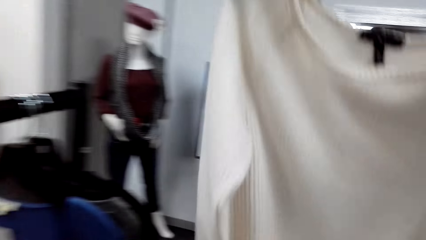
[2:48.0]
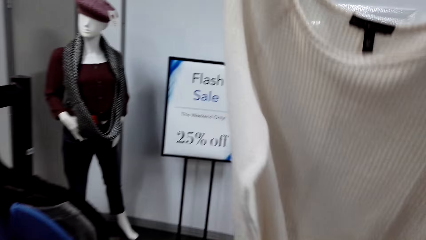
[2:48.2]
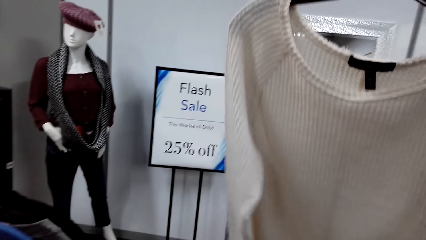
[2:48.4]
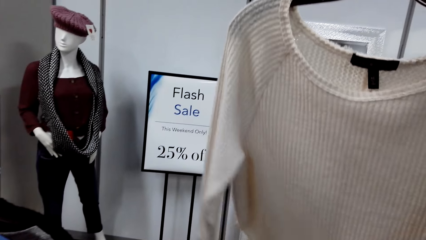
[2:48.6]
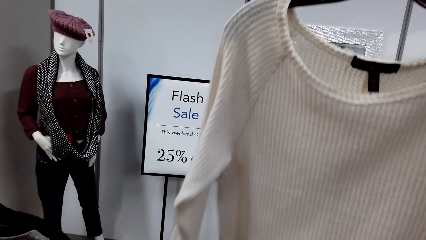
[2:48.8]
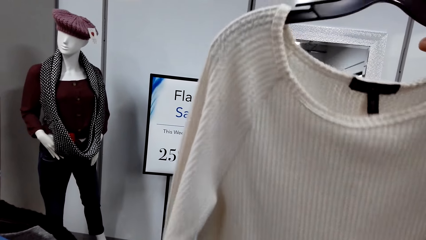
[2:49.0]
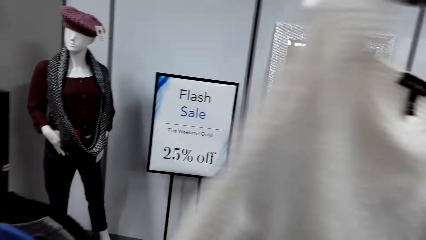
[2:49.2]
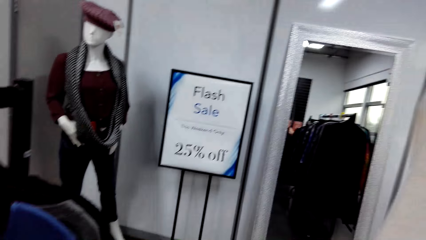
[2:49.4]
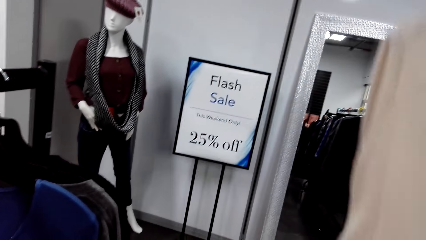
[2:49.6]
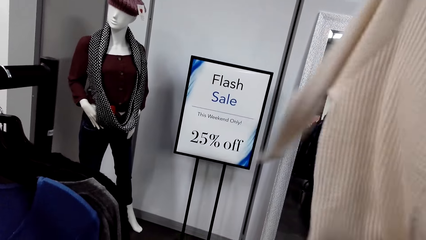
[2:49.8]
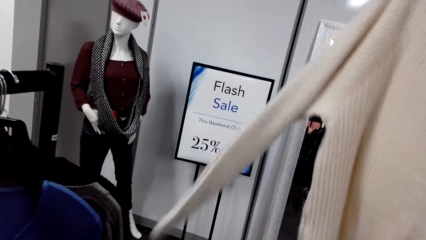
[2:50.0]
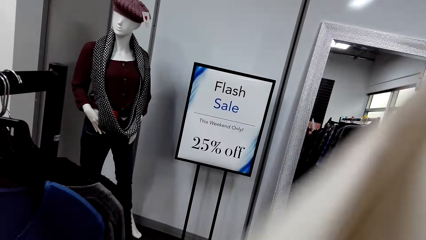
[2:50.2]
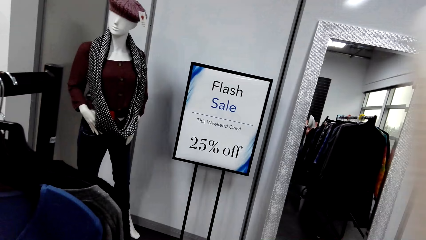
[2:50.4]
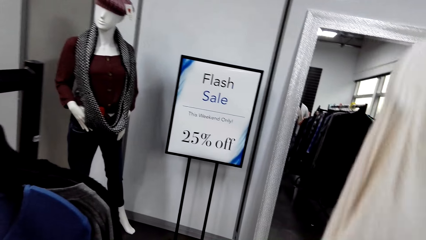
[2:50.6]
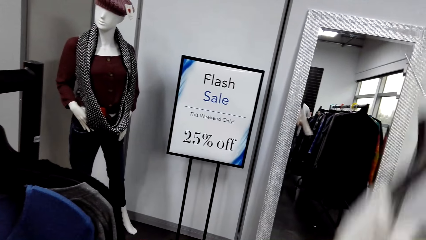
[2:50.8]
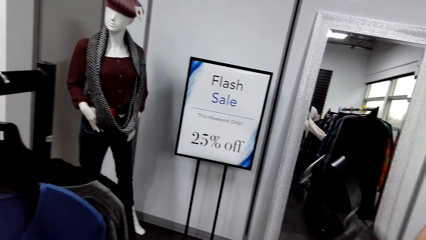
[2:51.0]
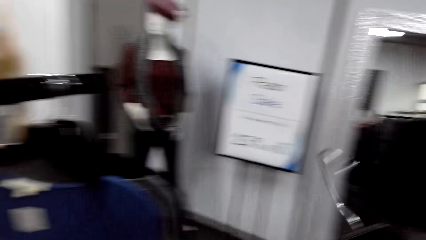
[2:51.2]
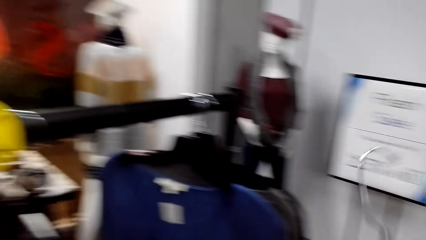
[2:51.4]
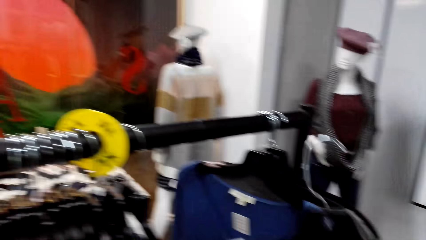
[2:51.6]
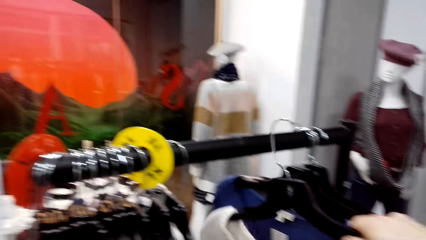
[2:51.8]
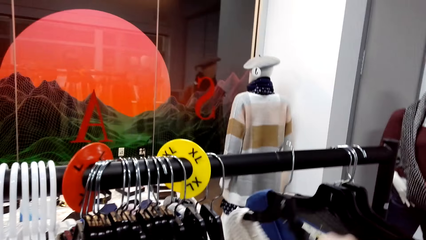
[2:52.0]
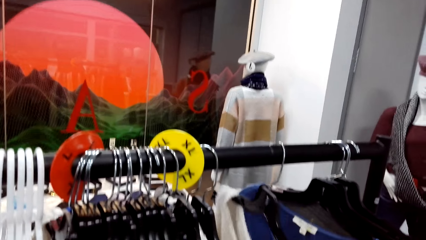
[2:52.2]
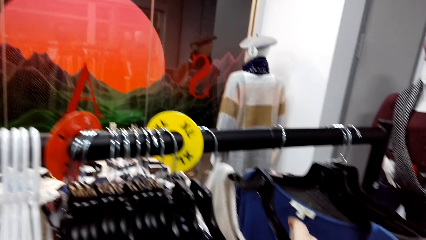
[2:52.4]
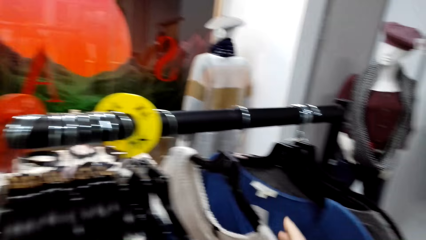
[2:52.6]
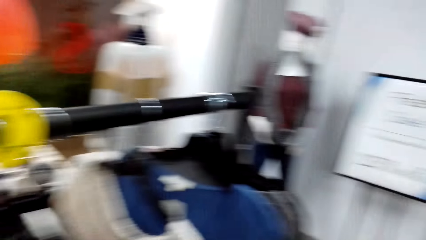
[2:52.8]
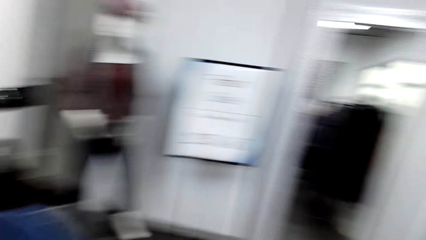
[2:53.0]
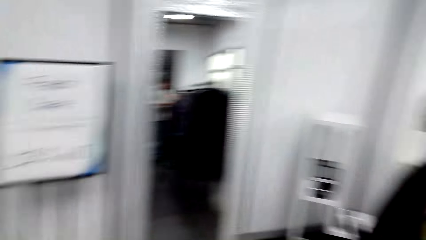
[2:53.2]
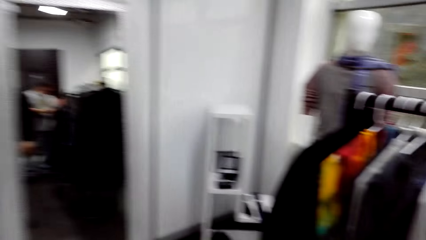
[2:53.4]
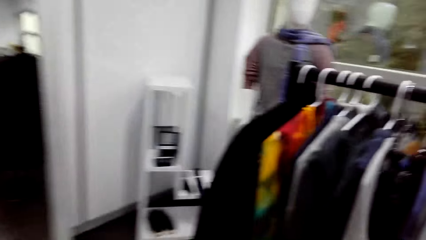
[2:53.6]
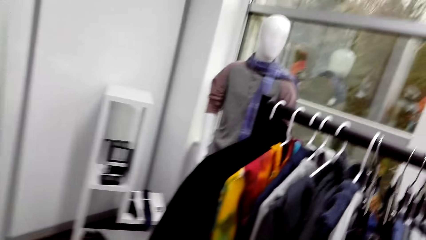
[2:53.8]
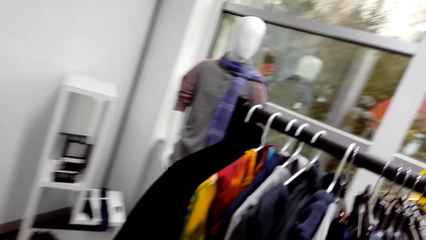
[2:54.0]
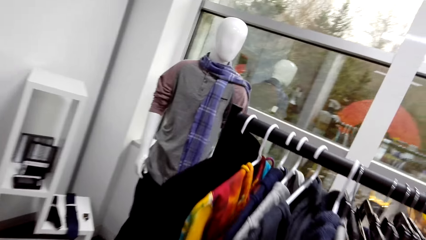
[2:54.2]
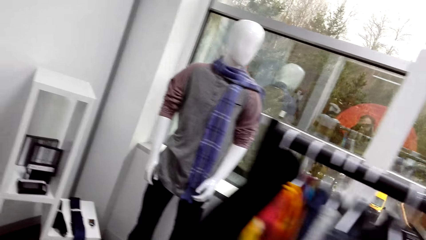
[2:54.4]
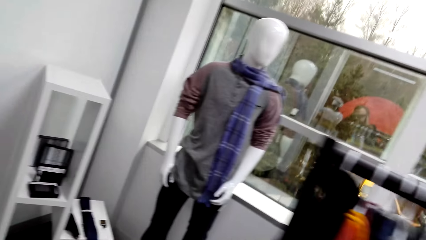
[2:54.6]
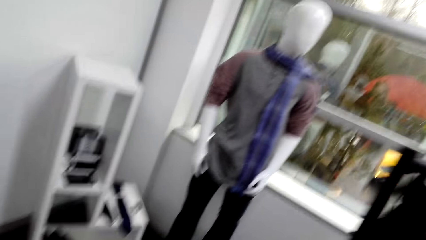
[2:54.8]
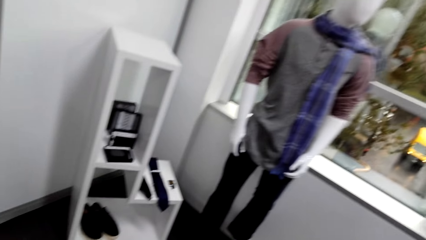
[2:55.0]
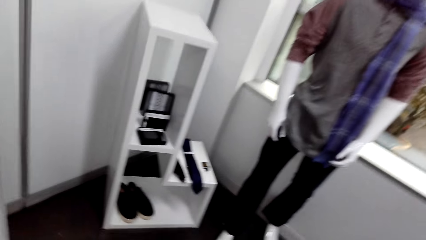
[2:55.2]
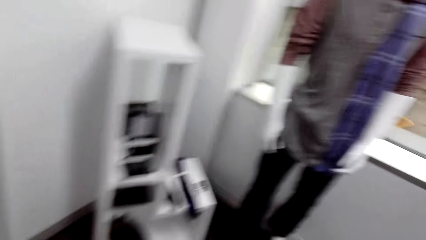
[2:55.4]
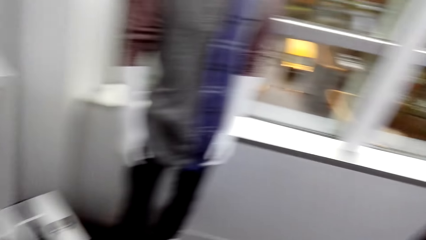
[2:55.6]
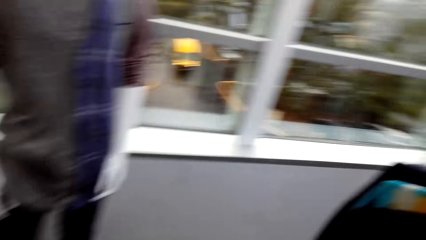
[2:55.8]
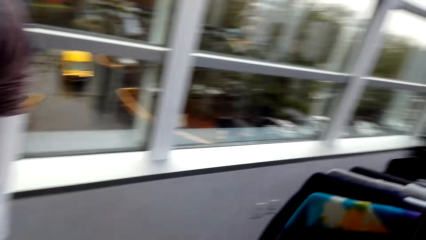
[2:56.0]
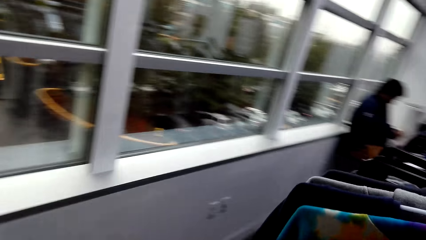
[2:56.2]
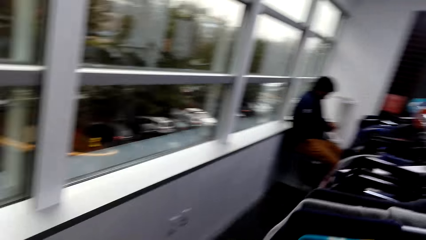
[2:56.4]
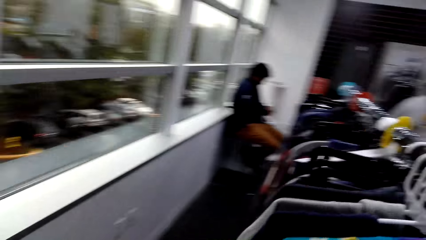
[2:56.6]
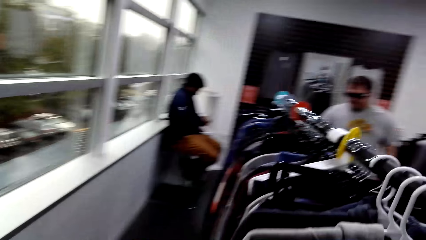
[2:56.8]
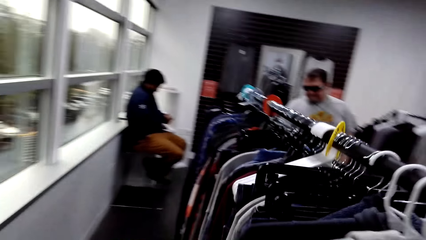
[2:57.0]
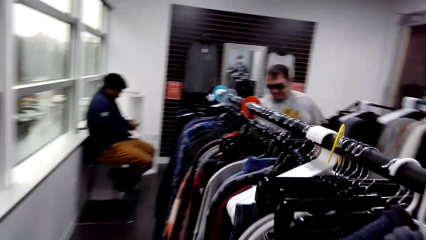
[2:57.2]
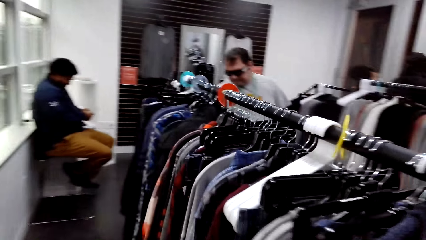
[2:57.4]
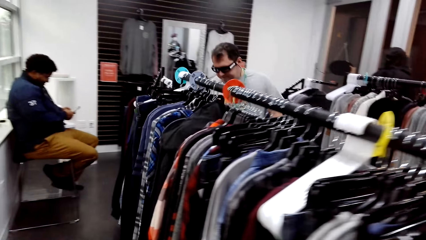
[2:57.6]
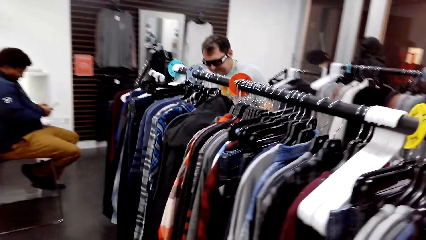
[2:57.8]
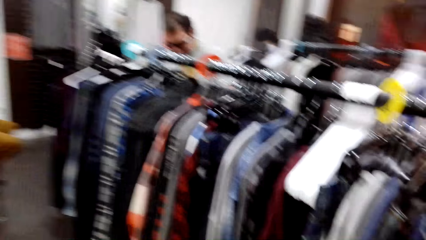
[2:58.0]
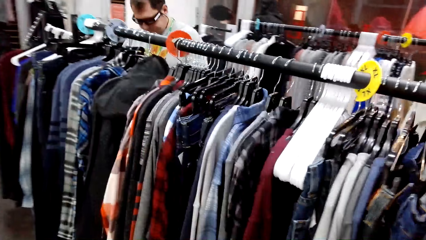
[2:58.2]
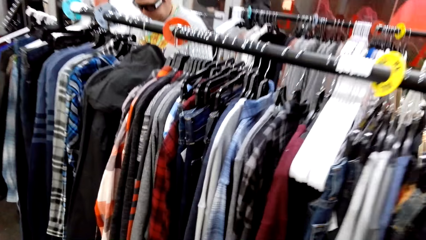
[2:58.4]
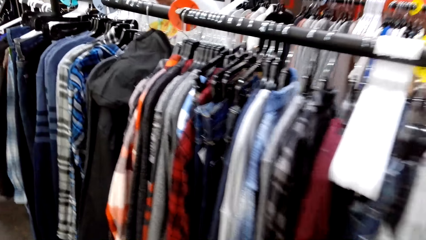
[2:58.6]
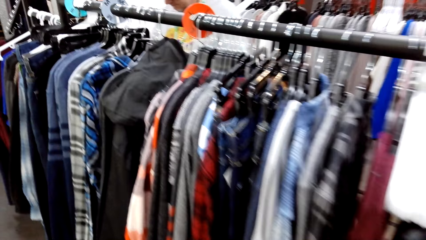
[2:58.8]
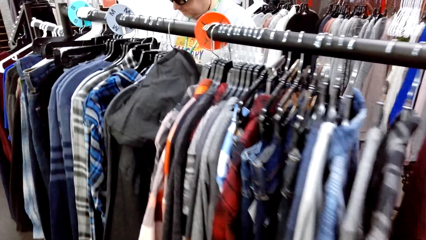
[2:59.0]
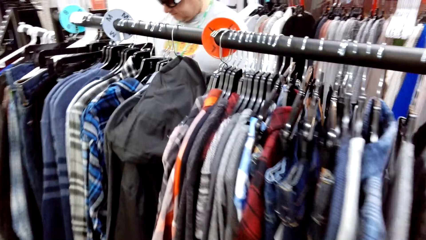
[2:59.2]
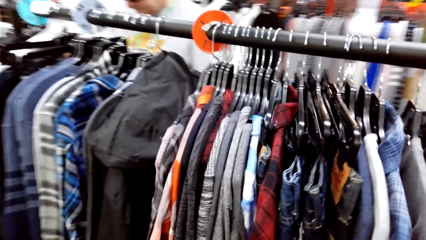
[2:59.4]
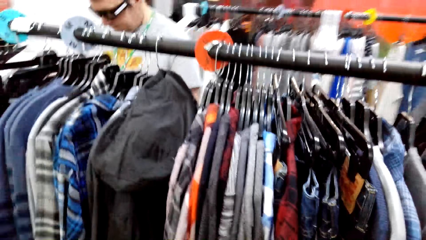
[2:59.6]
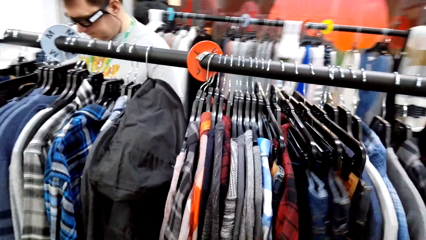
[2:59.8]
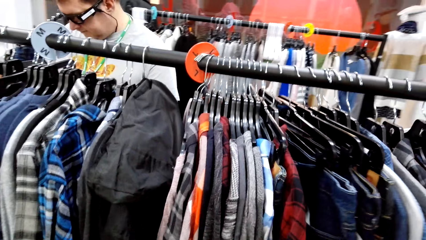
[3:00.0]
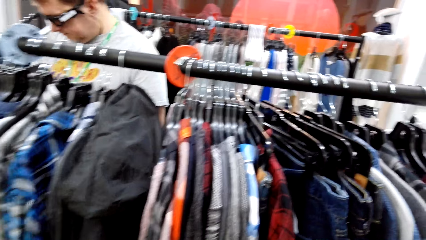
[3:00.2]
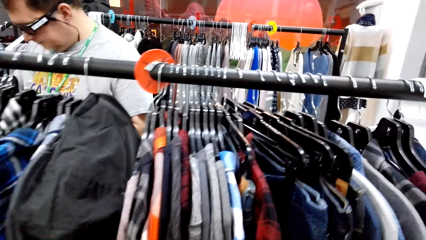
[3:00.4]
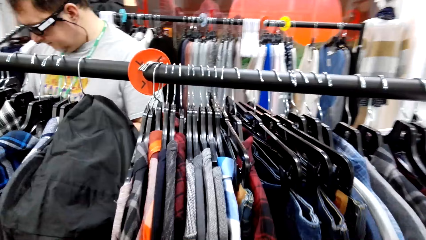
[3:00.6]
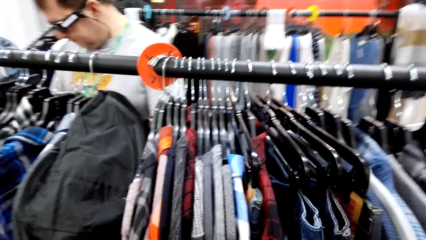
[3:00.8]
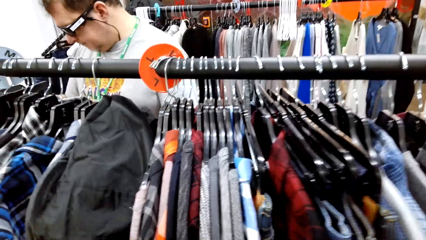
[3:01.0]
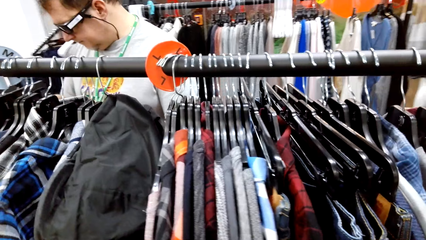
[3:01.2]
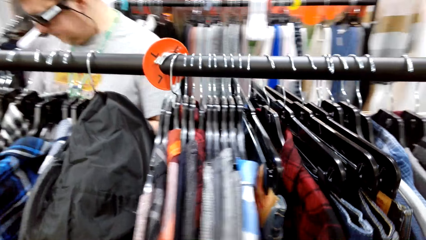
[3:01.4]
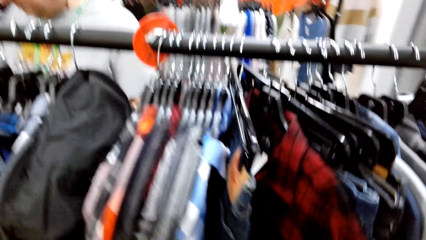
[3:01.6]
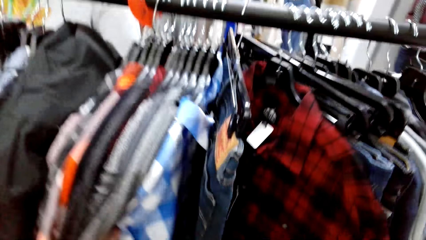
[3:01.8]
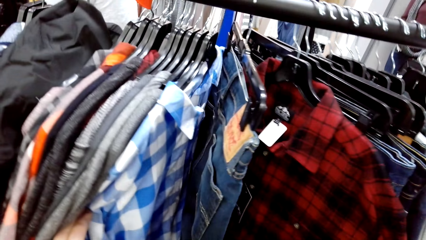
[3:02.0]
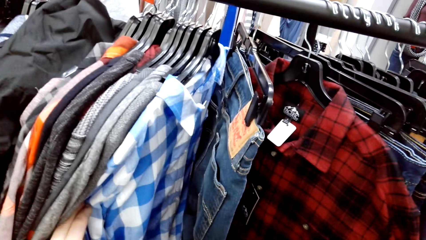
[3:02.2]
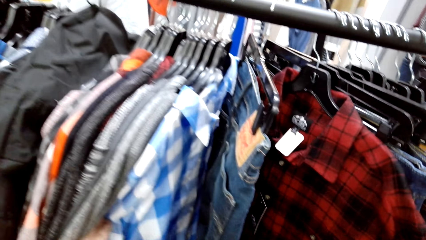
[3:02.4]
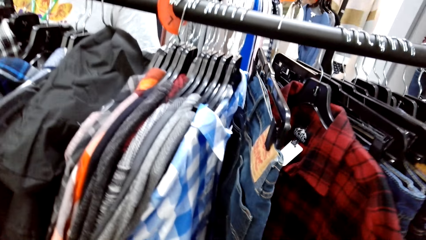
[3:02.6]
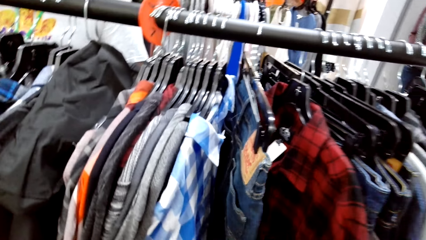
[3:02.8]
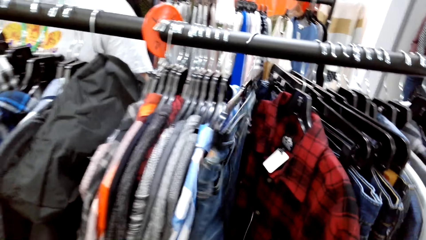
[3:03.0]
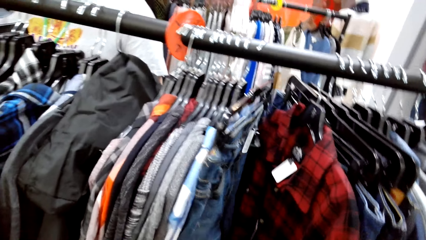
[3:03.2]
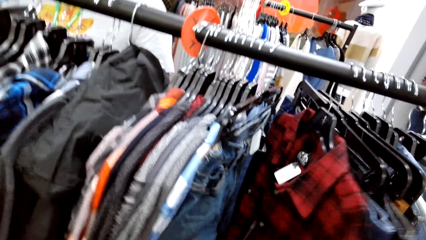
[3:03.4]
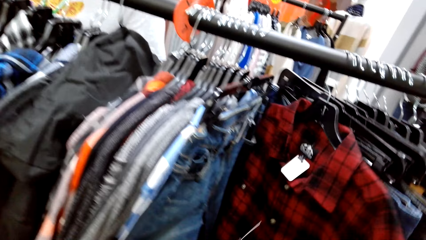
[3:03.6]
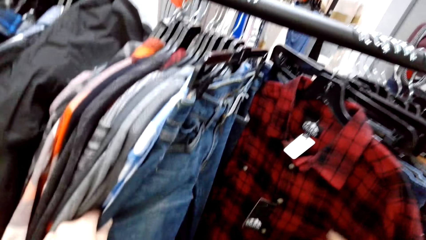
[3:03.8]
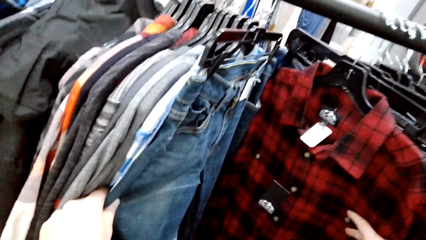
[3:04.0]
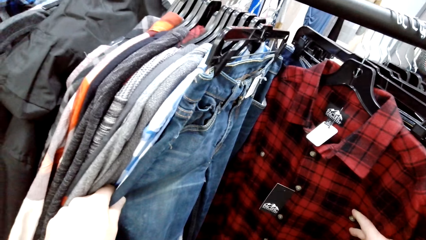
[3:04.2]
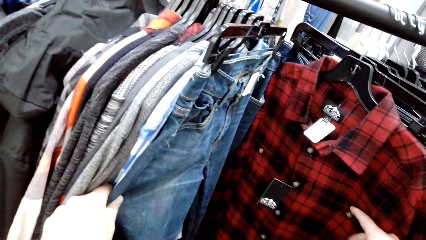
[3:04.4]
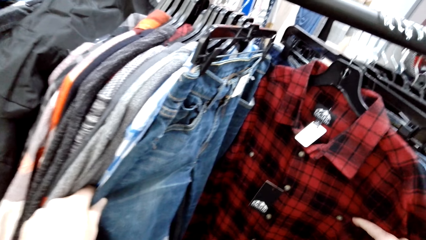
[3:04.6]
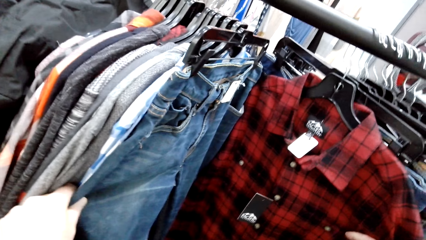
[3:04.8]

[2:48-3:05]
The camera wearer stares at the blouse. They hold a cloth. They hang the blouse back on the rack. They hold the cloth again. They walk along the racks. A man operates a phone in the room. Another man turns clothes on the rack. The other man touches the clothes. The camera wearer turns the clothes on the rack. They touch the clothes.
